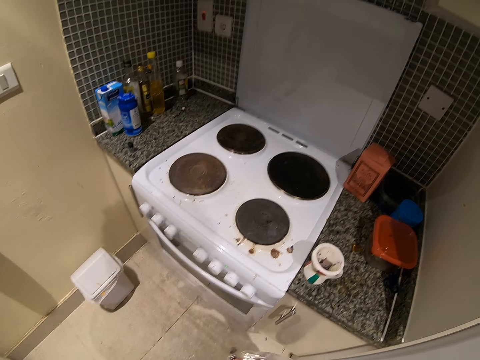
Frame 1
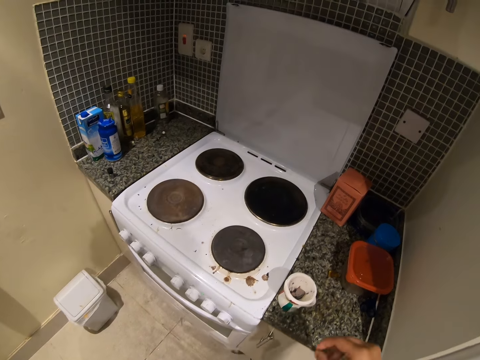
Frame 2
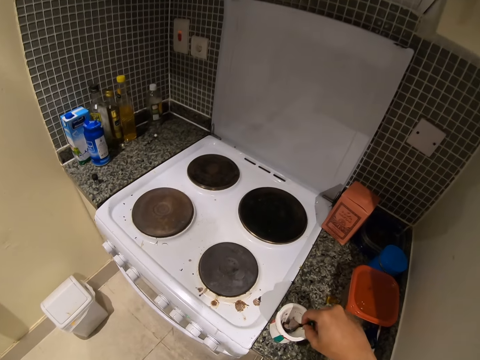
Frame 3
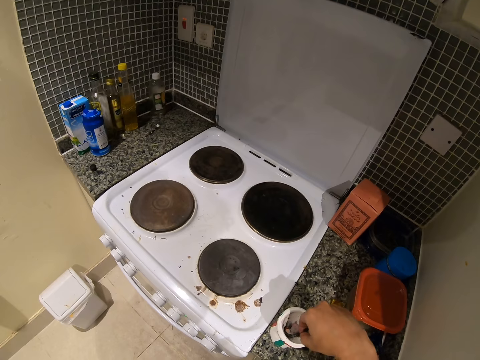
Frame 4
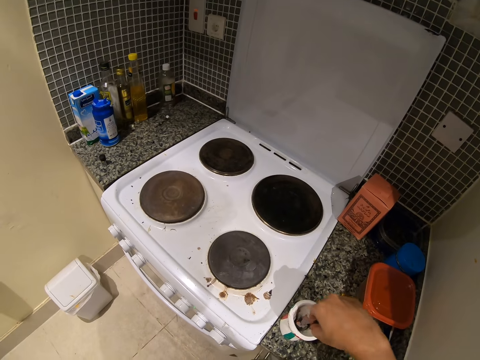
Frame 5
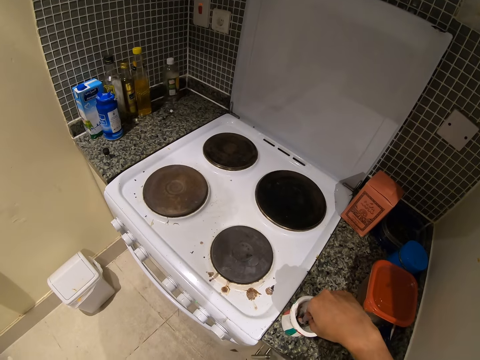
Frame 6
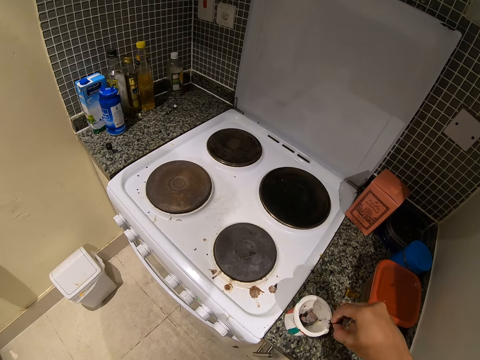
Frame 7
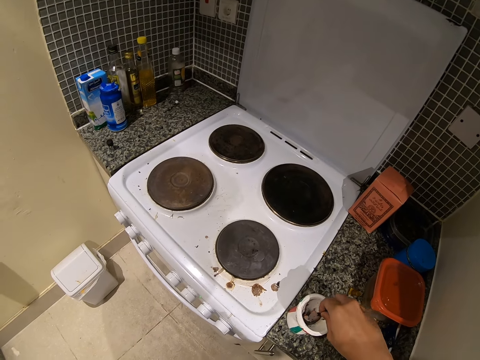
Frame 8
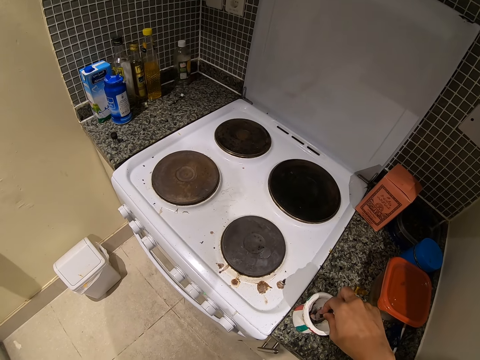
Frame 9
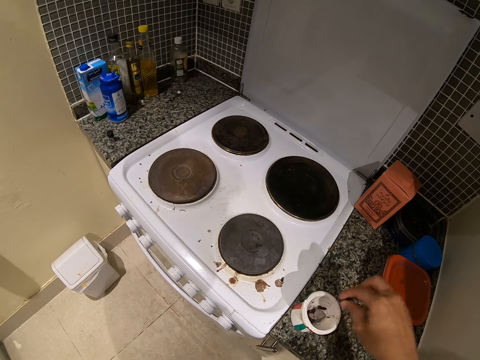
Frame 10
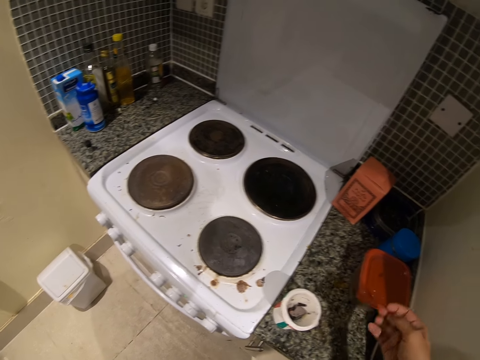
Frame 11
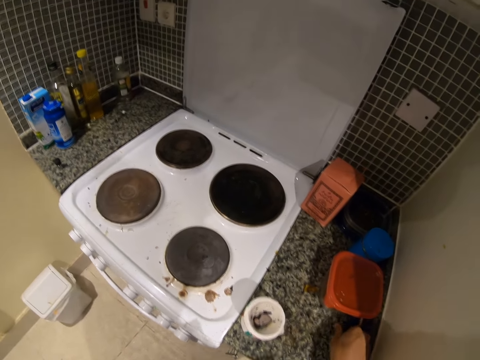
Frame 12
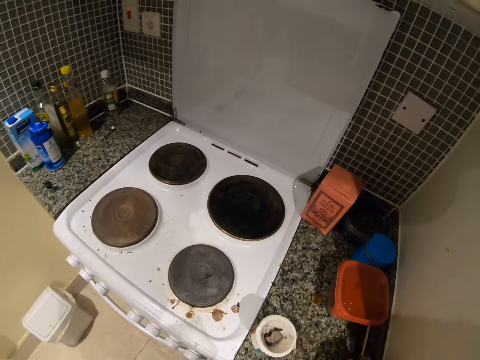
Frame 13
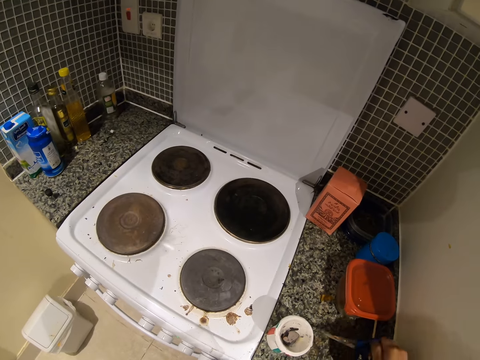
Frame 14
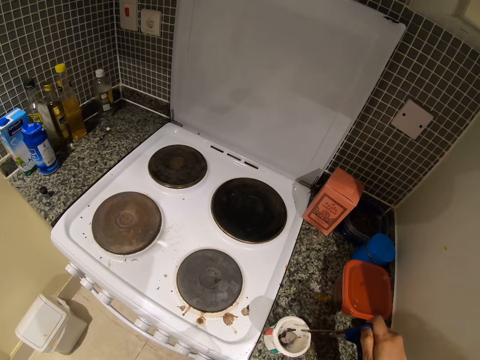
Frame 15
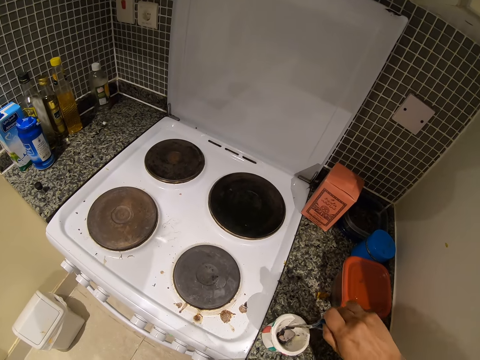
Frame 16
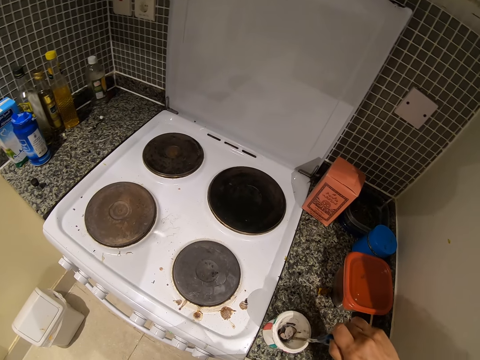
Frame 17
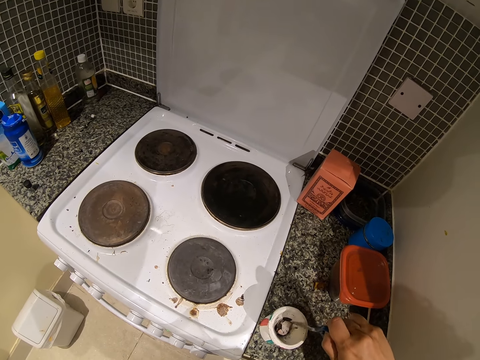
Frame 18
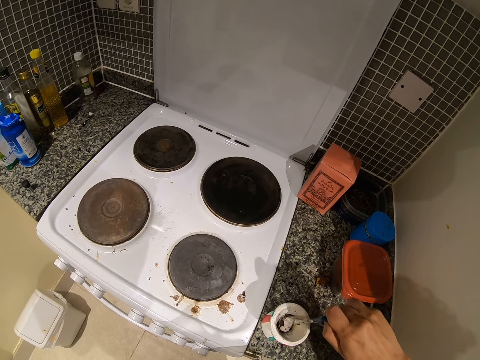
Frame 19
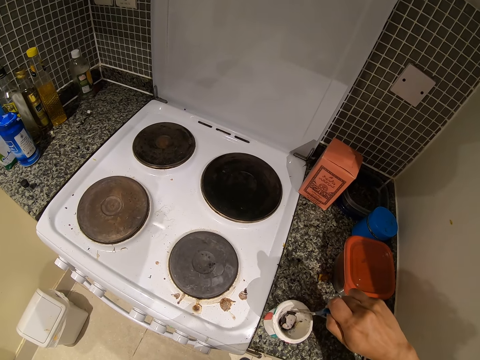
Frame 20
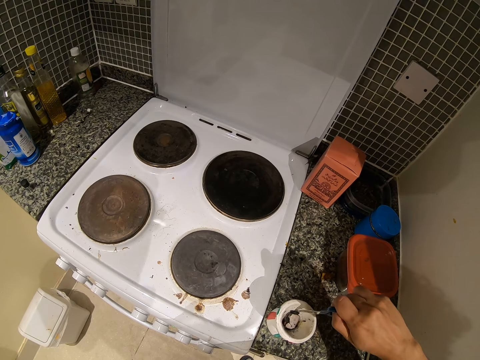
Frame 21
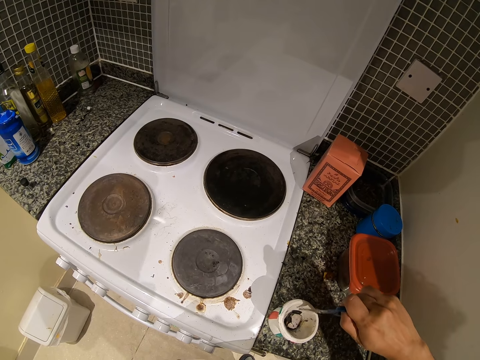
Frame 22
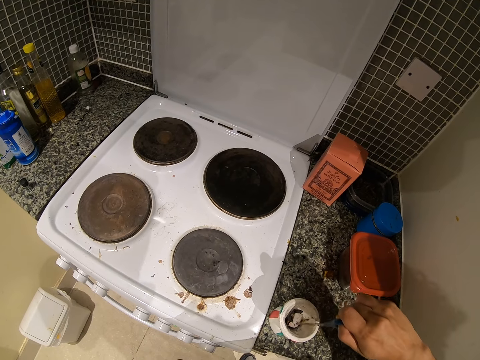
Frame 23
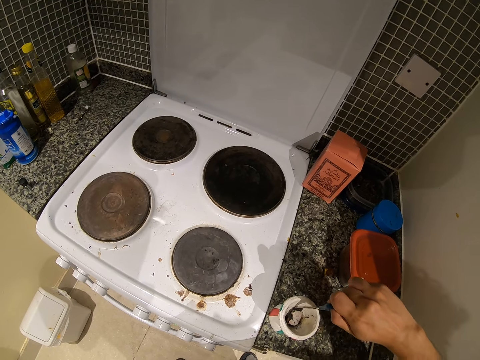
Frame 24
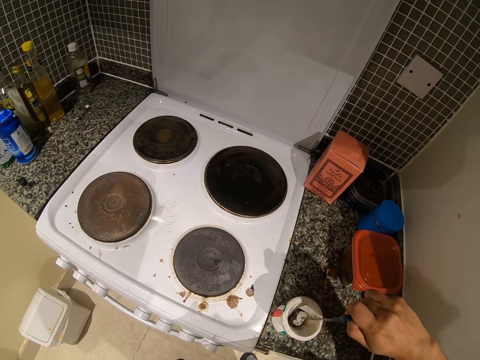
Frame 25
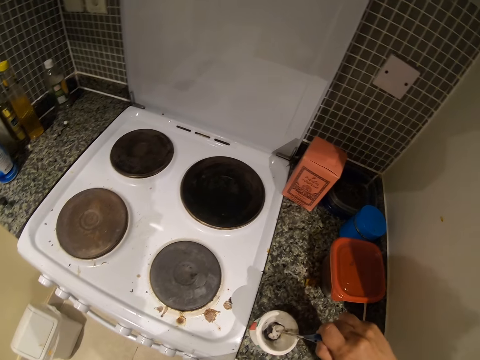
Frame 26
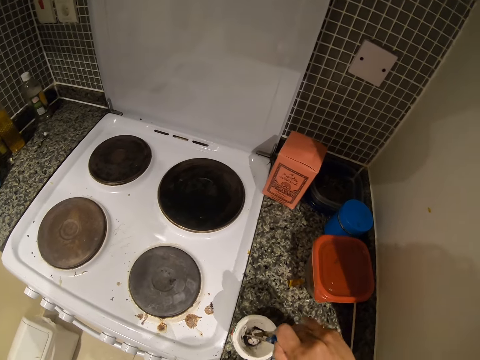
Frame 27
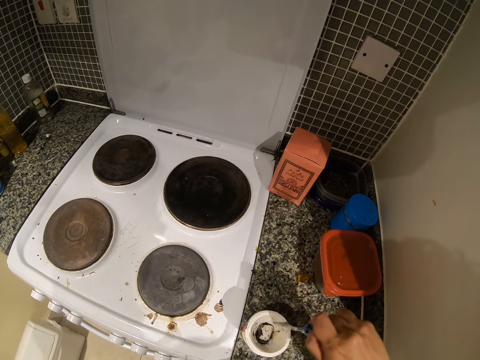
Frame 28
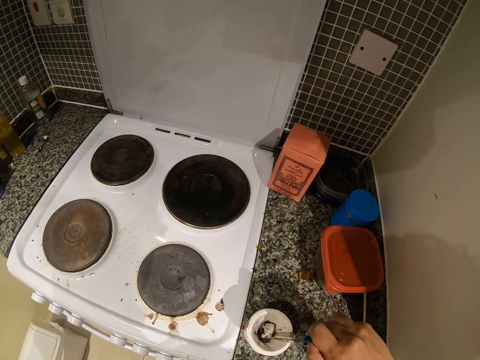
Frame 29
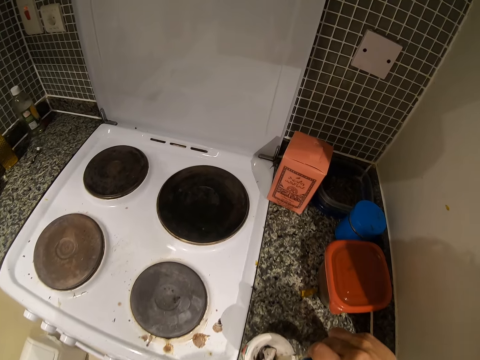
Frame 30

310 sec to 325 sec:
The camera wearer puts something in the cup. They pick up scissors from the cabinet. They mix the mixture in the container using the scissors.

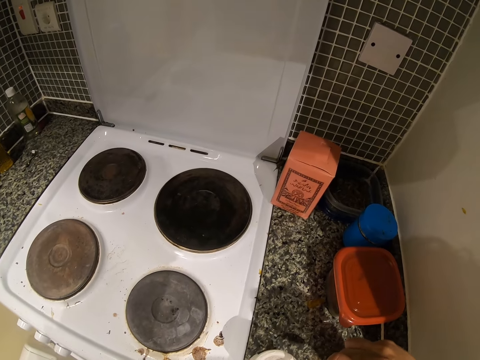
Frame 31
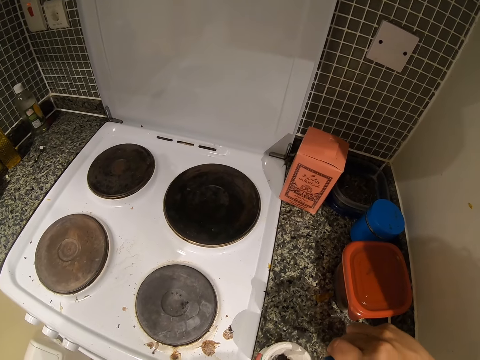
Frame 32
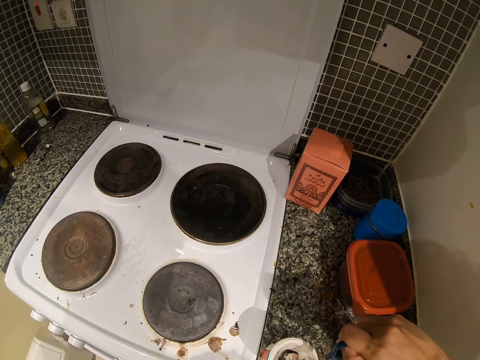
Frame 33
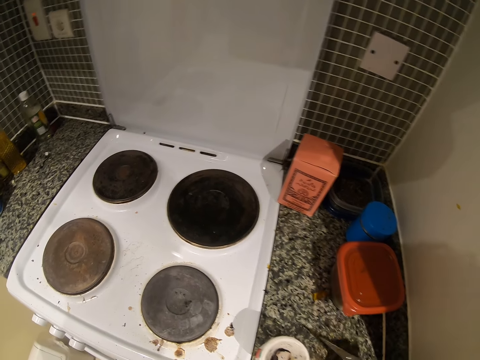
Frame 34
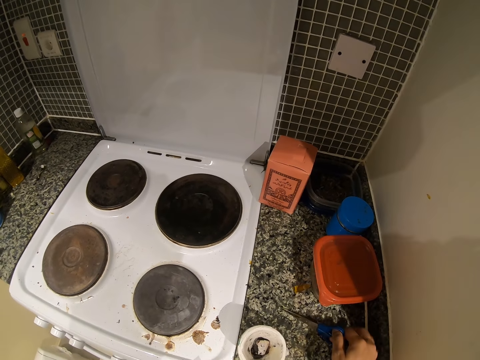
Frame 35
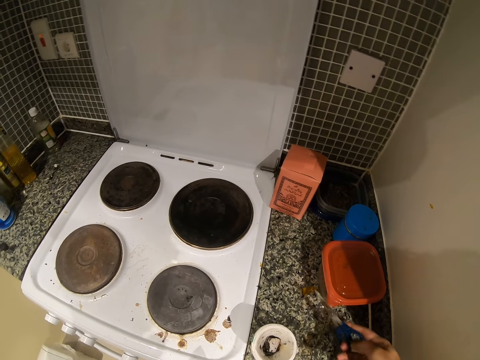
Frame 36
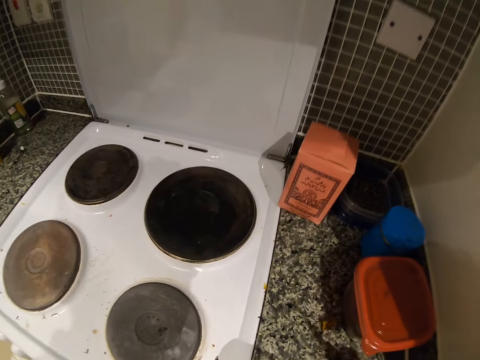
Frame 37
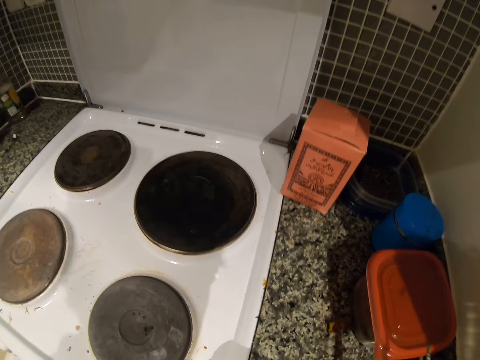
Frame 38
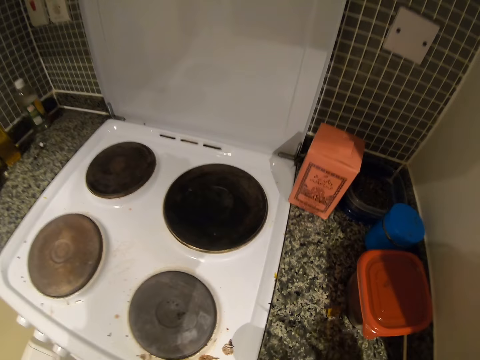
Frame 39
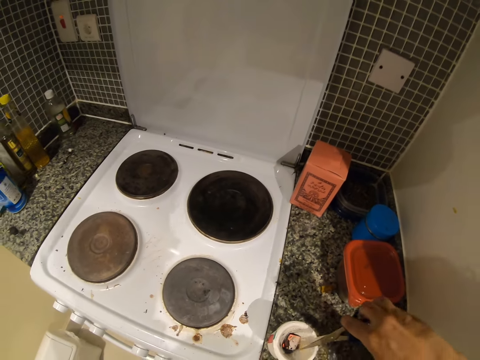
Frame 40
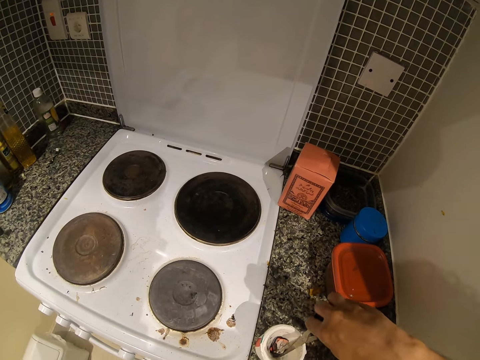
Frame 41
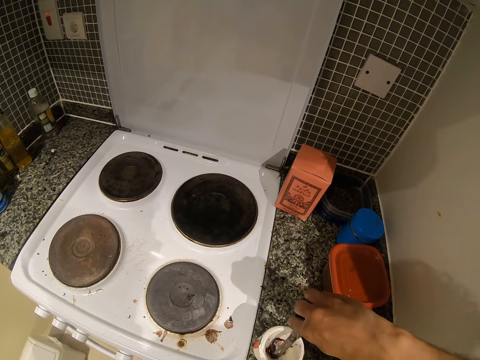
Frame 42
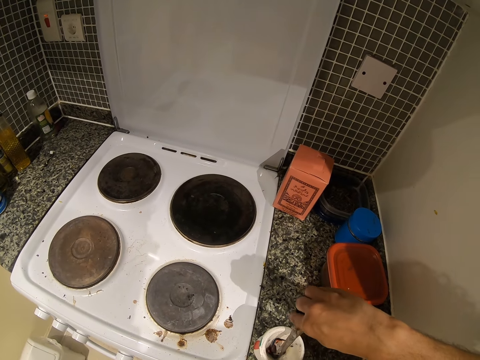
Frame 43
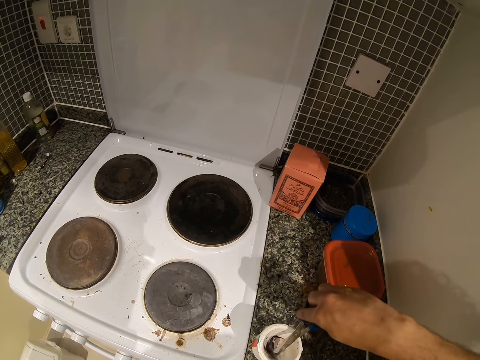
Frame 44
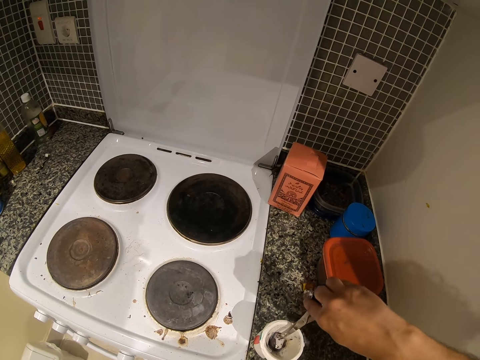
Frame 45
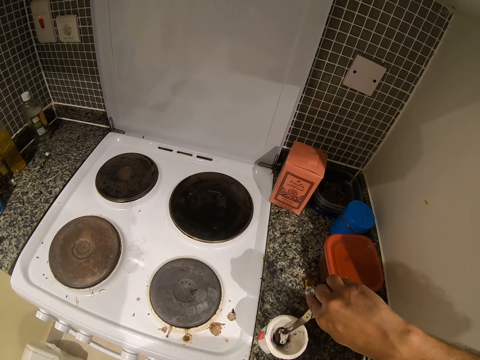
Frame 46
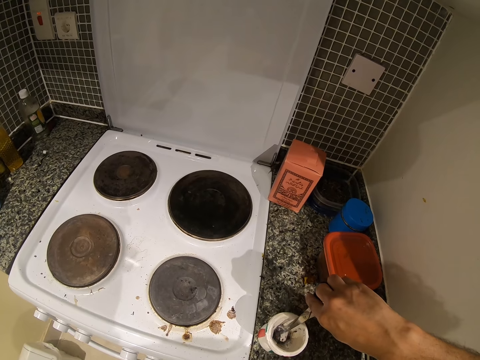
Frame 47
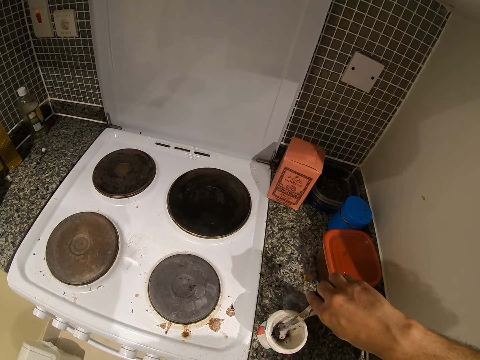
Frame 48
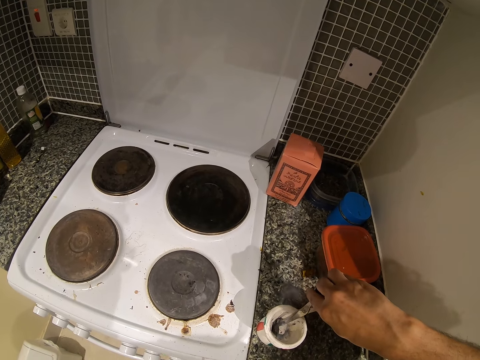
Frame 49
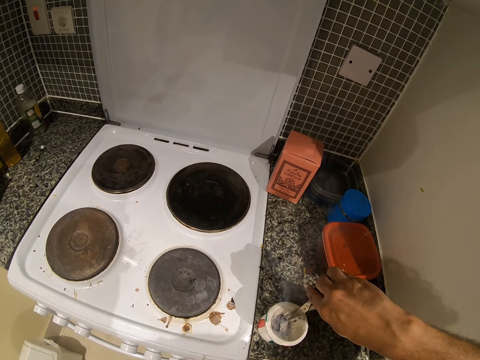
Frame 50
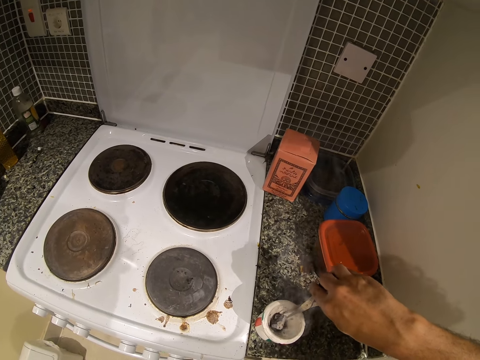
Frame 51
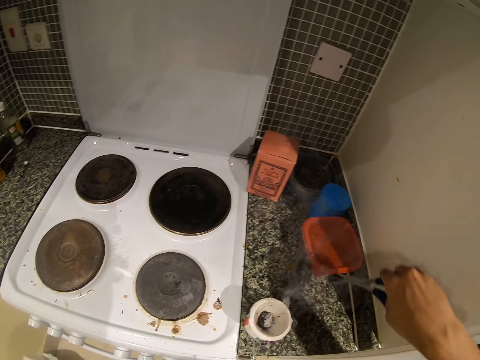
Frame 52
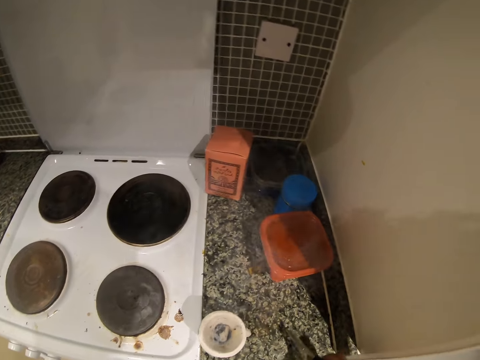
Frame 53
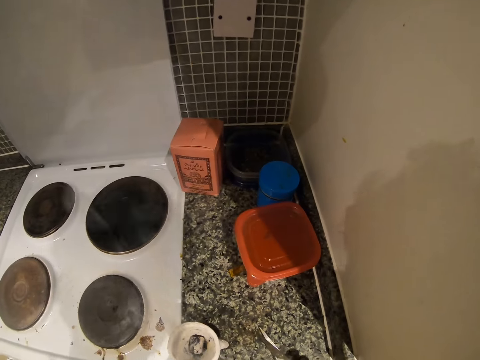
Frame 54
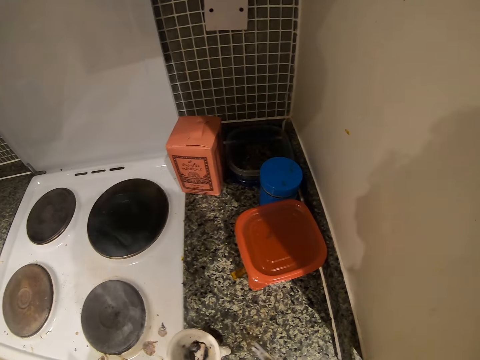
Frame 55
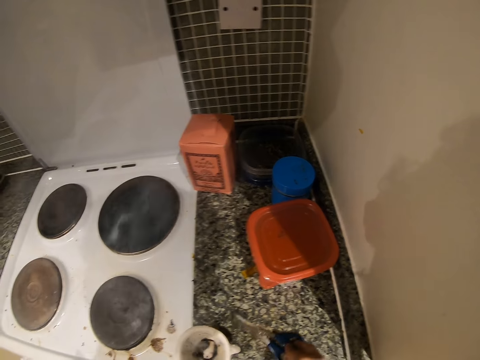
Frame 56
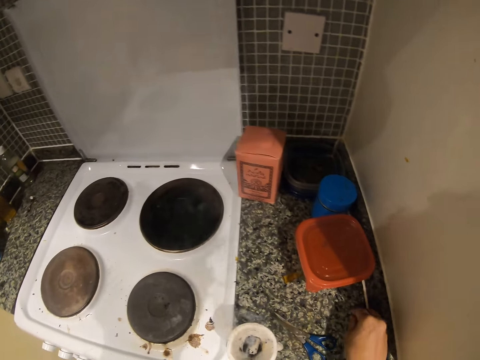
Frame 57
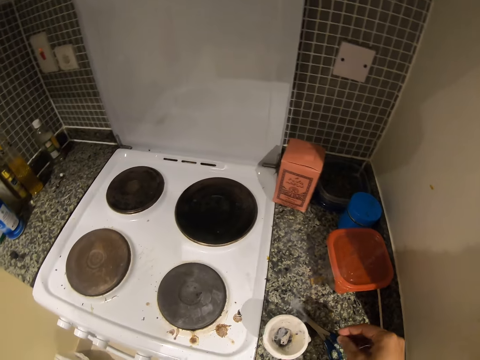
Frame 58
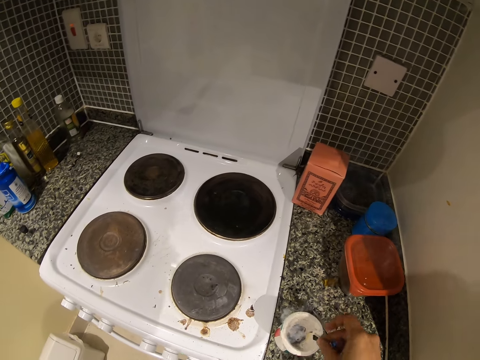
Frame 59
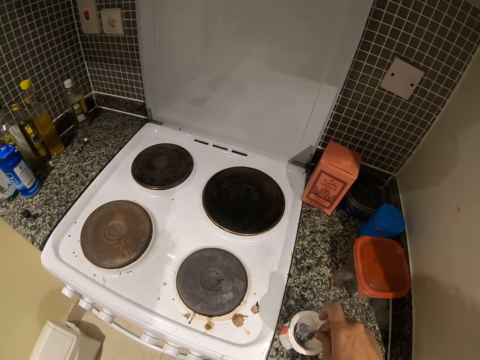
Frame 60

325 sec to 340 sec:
The camera wearer puts the scissors on the counter.
